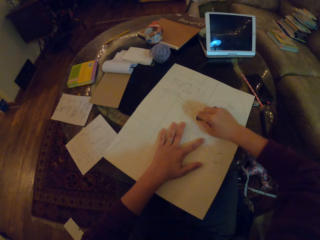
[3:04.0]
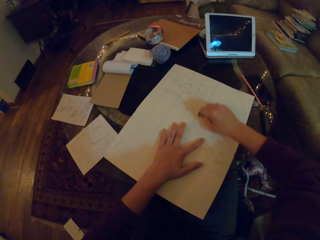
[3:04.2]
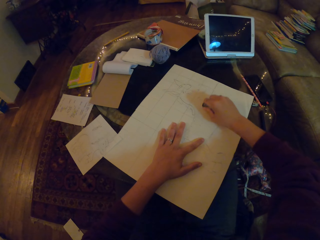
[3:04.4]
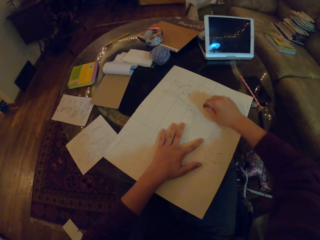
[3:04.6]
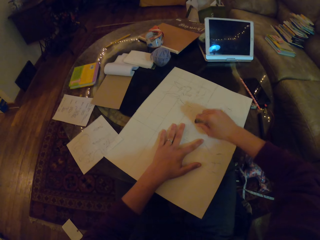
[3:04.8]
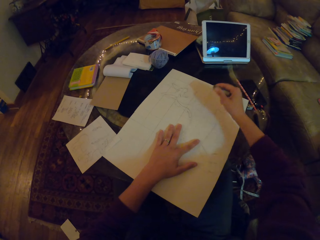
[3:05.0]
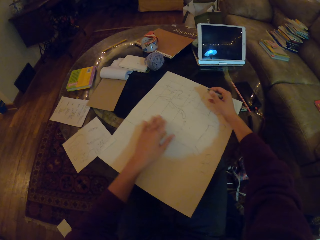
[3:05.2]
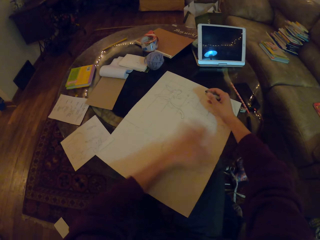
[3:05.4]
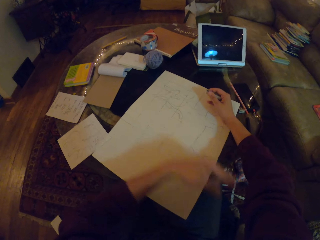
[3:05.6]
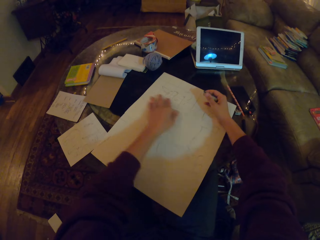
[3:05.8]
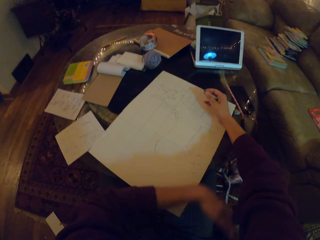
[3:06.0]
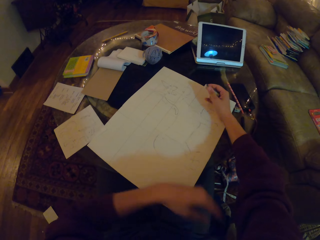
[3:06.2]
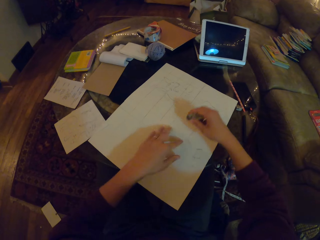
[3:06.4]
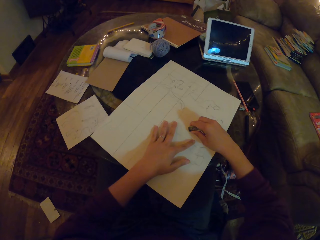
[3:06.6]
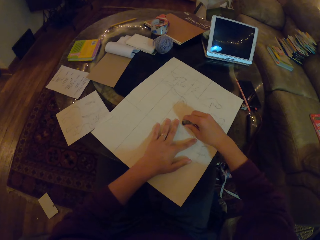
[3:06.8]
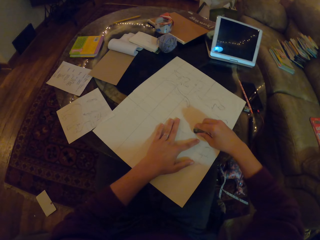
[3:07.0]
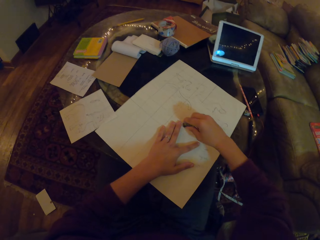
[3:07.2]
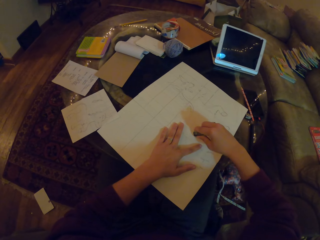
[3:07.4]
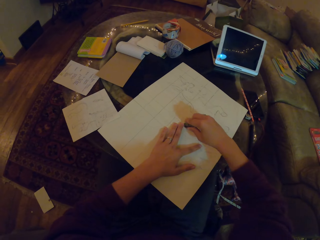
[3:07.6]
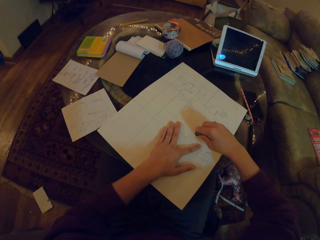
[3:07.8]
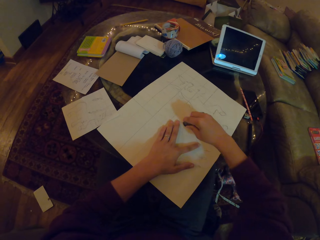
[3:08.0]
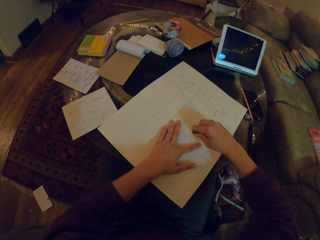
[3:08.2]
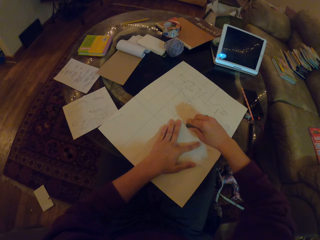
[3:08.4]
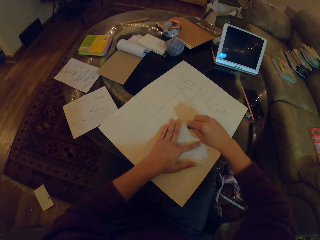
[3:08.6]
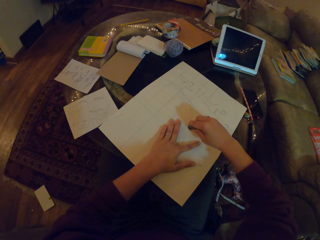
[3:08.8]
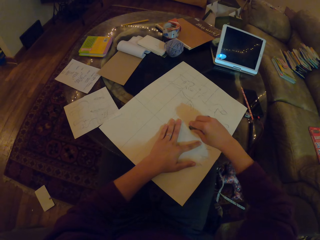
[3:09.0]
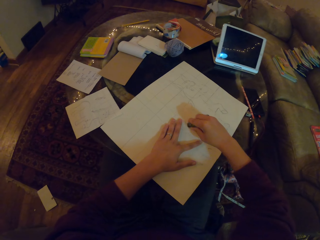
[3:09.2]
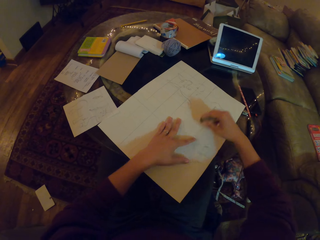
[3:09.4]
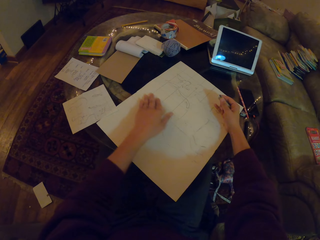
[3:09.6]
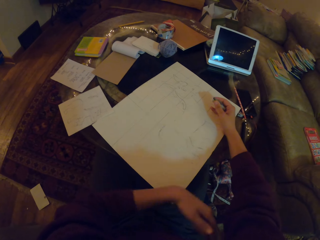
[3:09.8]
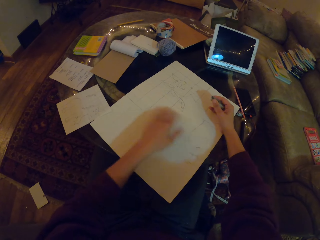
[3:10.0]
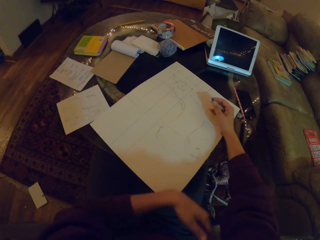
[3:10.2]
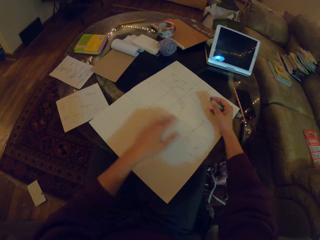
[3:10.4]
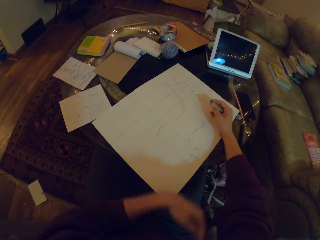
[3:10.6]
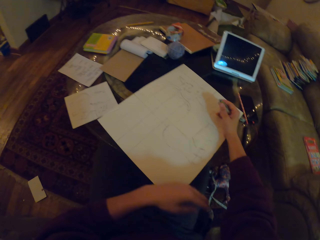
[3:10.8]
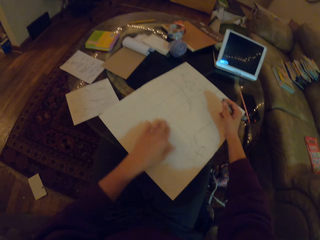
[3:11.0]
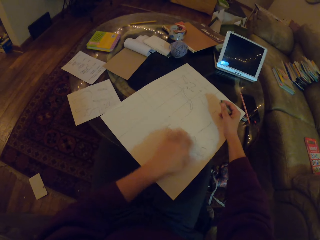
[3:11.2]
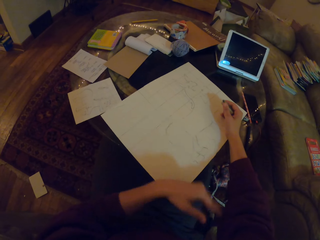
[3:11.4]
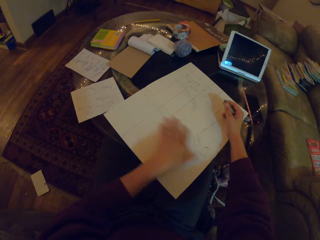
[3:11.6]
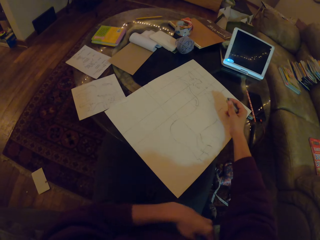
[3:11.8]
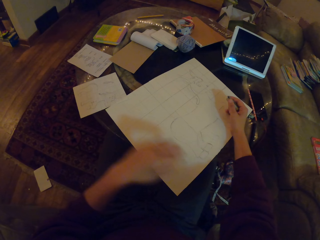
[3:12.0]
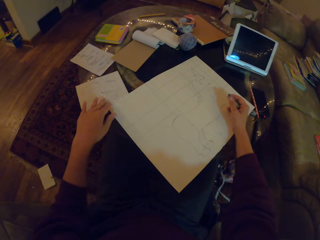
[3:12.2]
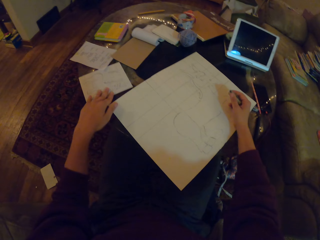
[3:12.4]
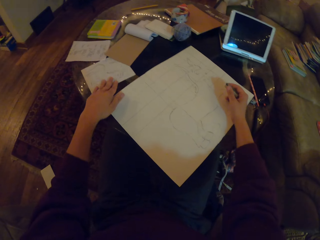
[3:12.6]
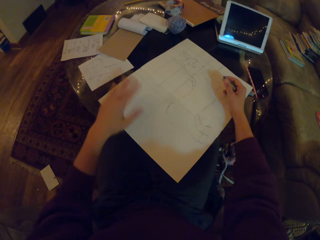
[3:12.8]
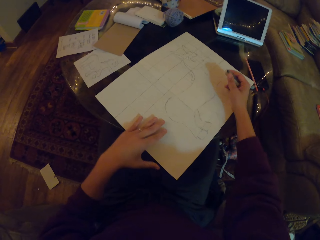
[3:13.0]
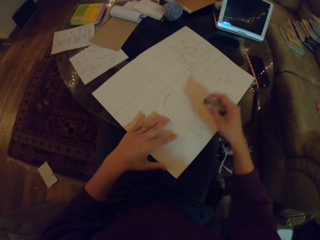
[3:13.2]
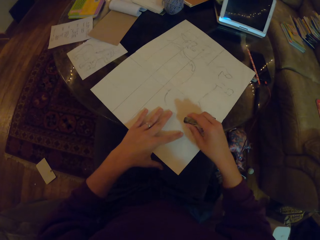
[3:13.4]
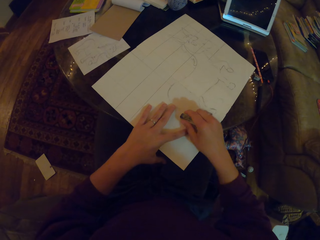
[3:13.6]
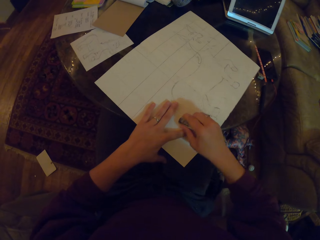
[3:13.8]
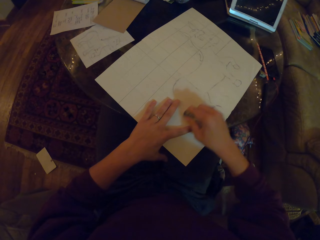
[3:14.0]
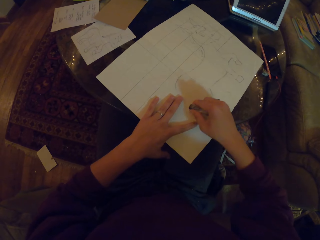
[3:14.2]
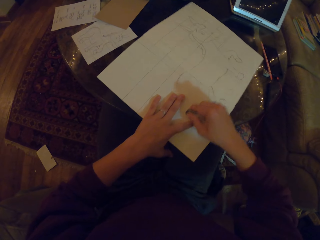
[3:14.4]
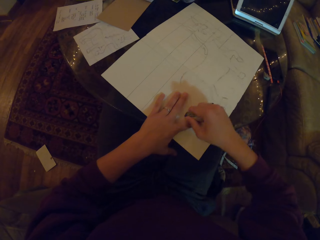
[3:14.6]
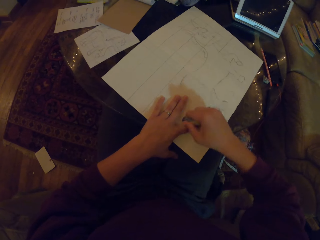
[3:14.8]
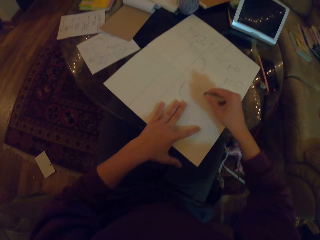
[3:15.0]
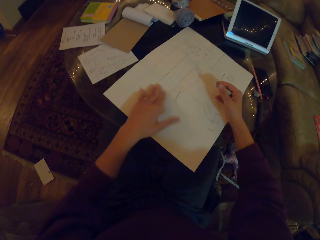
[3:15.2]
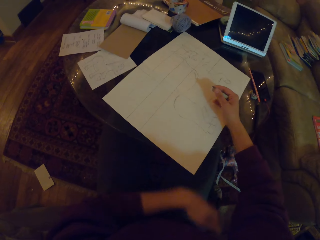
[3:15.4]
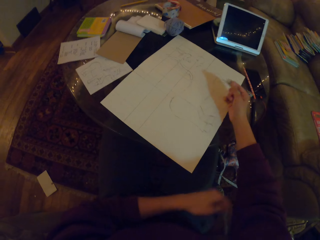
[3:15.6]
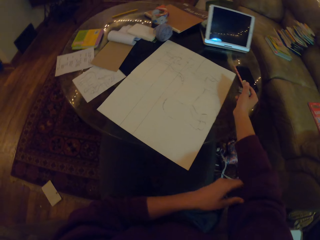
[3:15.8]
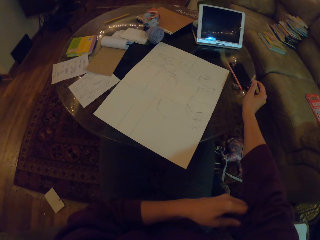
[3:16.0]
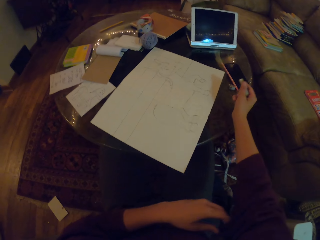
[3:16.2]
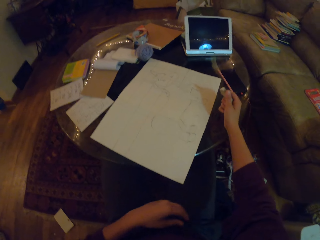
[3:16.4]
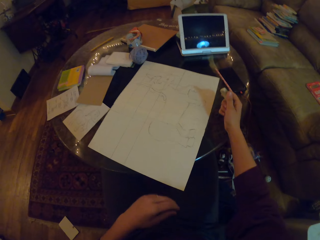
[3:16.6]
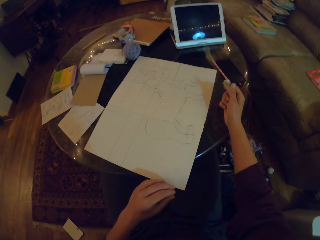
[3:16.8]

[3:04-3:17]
The camera wearer wipes the rubber dirt. They rub the drawing. They wipe the rubber dirt. They pull the piece of paper aside. They rub the drawing with a rubber. They rub the drawing with the rubber again.

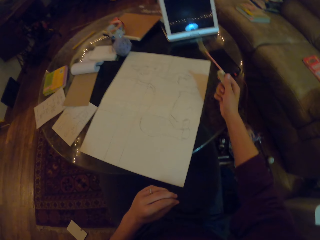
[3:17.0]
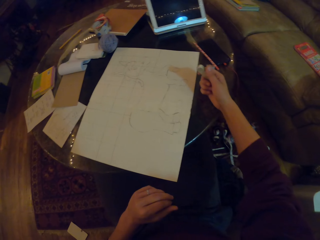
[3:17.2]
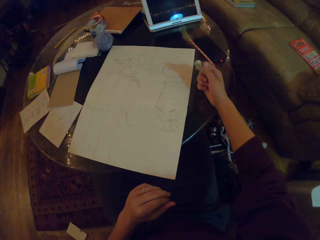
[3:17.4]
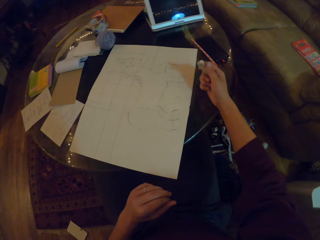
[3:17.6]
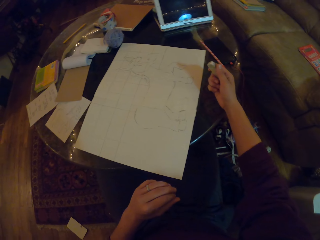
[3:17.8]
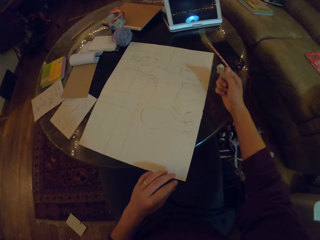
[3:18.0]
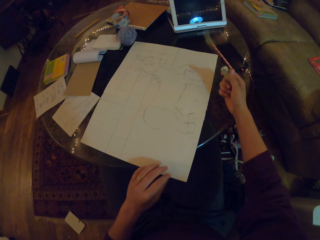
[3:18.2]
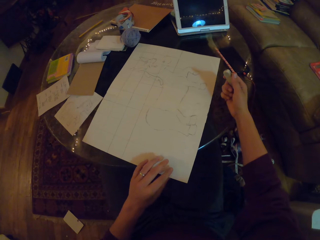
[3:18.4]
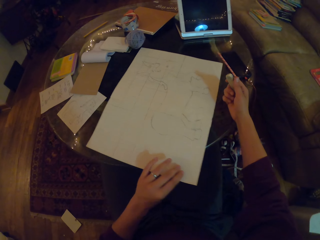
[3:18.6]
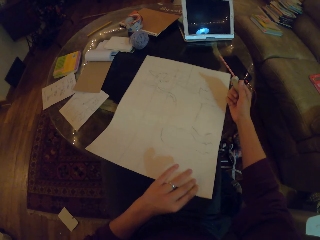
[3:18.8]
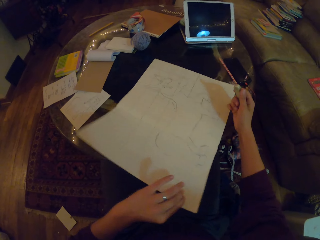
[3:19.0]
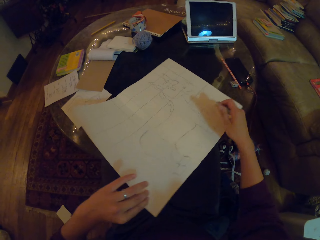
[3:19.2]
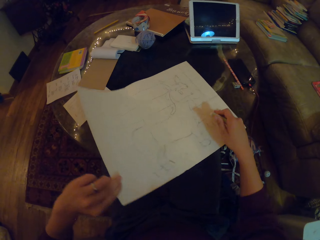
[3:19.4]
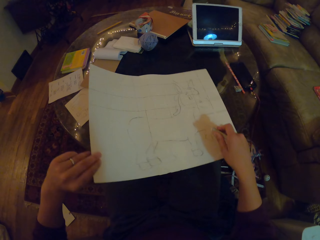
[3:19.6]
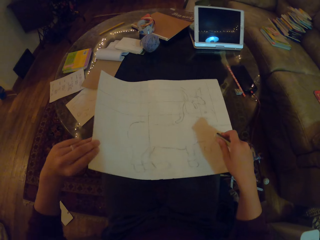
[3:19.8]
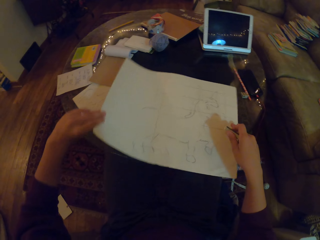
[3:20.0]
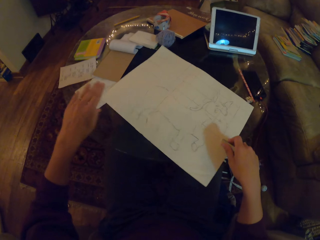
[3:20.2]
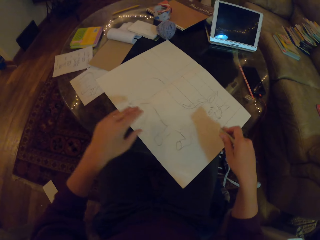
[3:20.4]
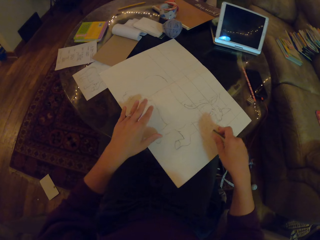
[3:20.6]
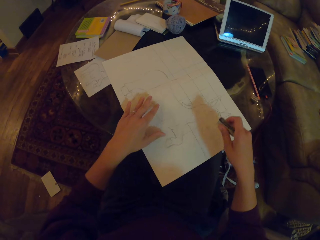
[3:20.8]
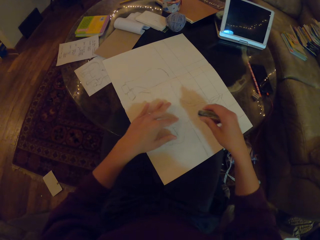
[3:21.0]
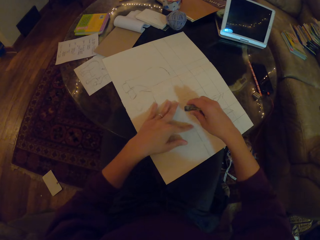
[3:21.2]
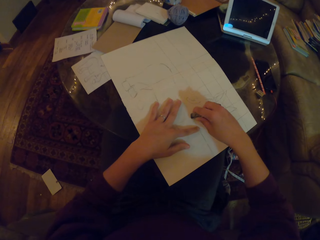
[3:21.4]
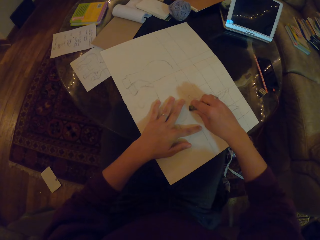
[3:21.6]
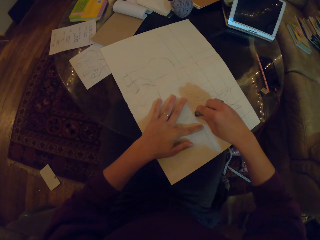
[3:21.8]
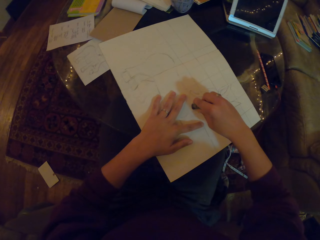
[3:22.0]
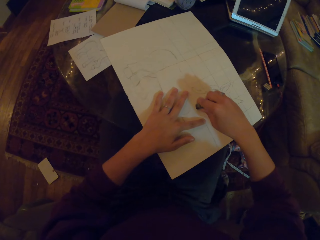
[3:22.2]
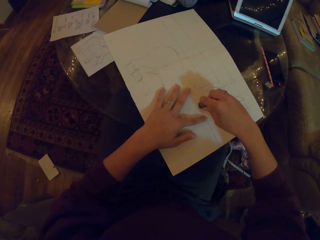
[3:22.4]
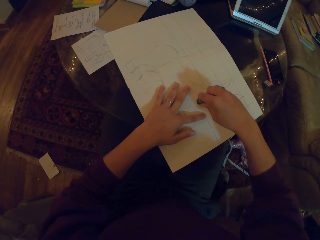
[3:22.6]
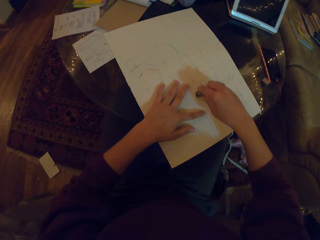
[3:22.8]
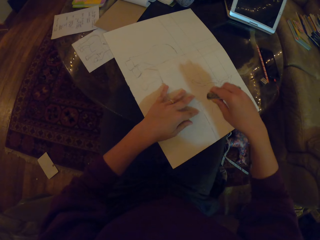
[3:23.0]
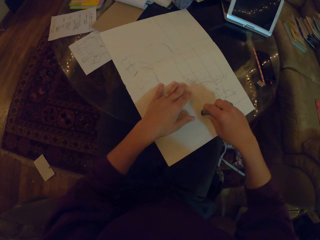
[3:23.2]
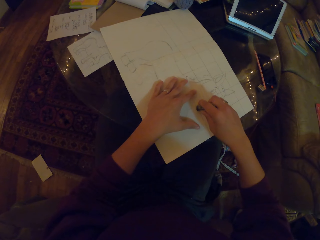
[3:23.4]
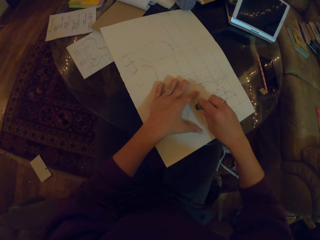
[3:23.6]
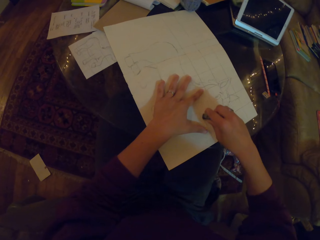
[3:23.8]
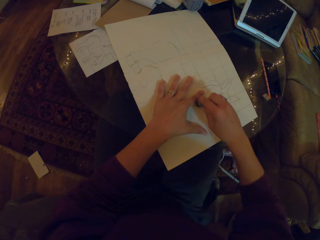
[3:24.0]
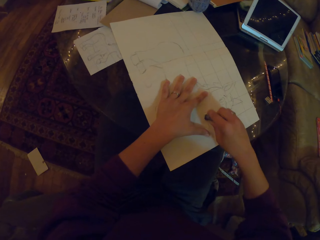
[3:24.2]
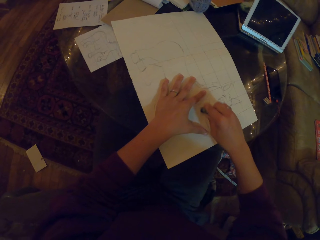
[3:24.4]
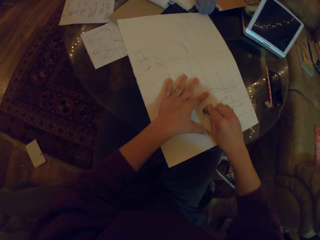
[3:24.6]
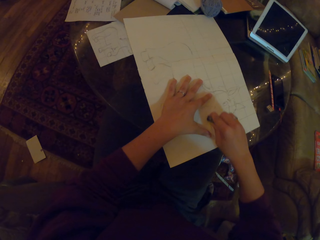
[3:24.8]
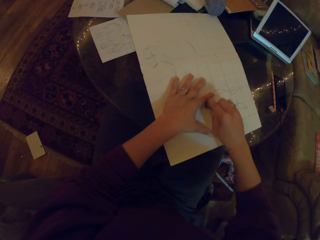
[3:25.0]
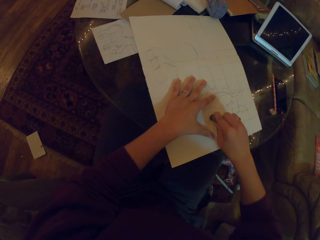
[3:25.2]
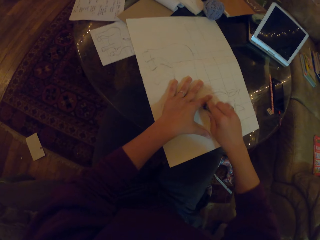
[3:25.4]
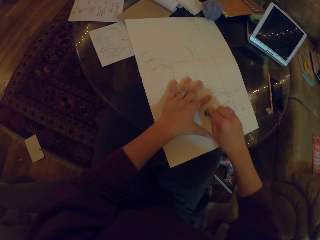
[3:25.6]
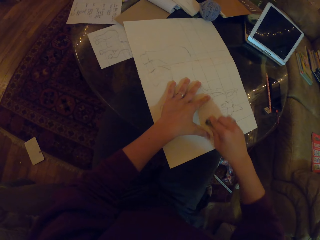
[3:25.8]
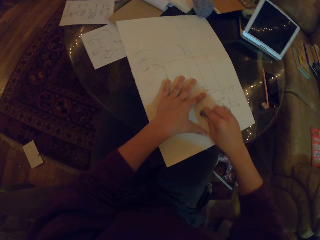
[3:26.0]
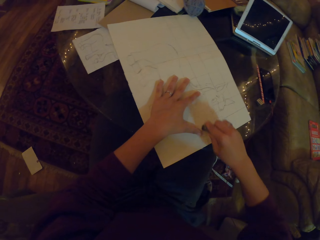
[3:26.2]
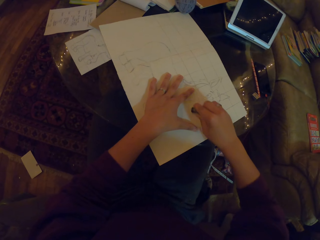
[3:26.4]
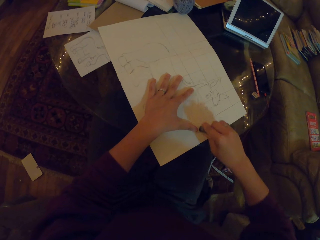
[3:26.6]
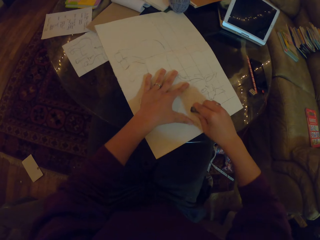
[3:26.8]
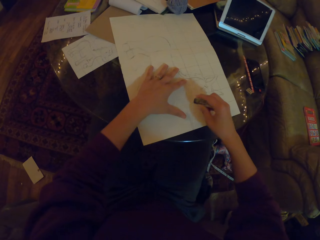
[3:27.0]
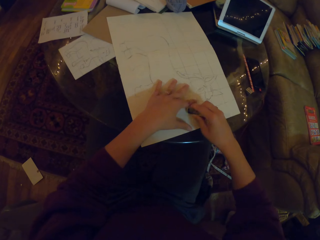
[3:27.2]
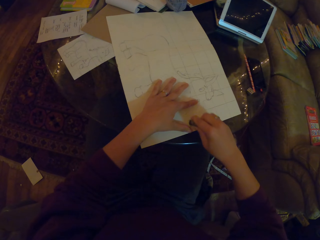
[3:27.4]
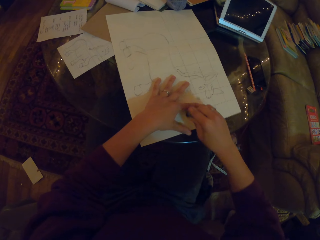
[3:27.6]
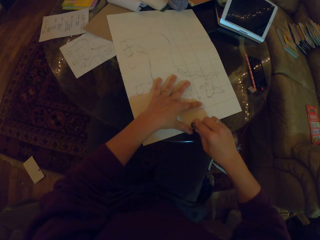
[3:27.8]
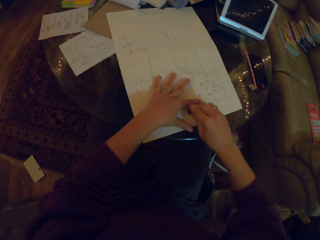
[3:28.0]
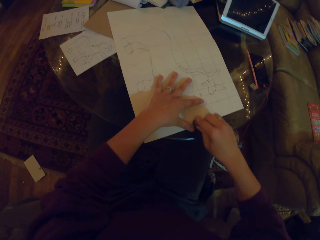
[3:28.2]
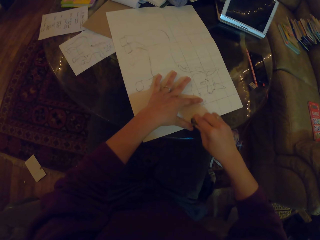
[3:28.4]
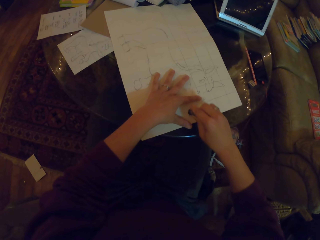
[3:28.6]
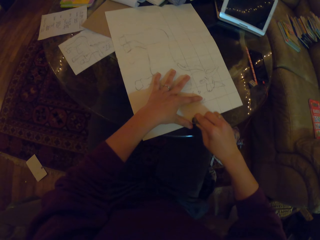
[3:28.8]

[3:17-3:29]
The camera wearer pulls the shirt. They rotate the drawing book. They rub the drawing with a rubber.
